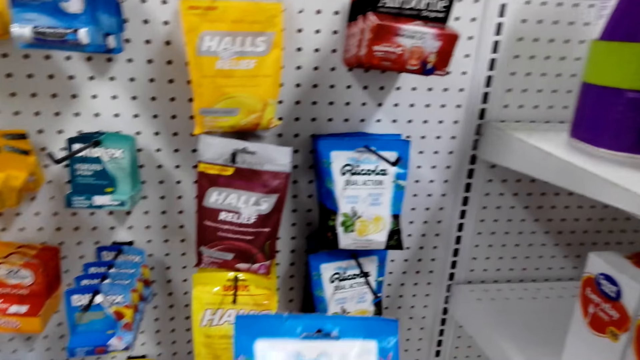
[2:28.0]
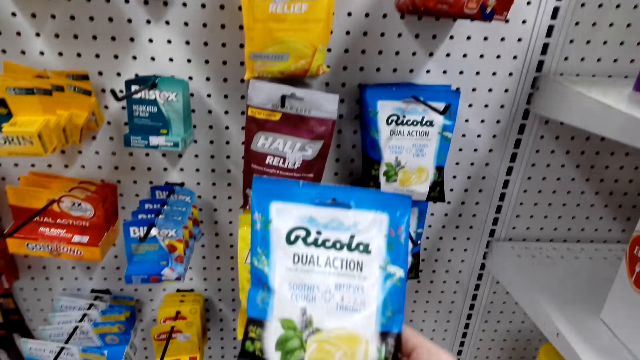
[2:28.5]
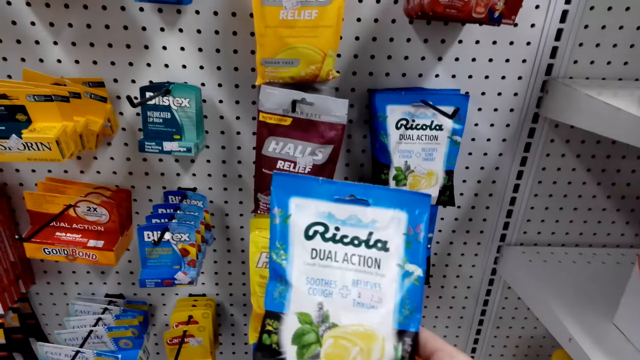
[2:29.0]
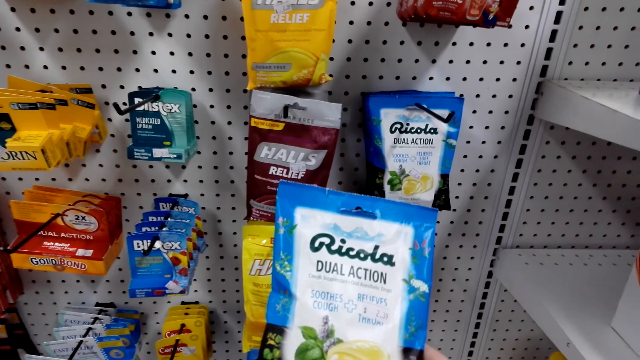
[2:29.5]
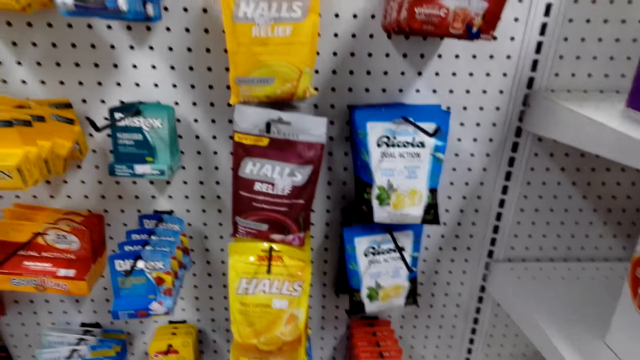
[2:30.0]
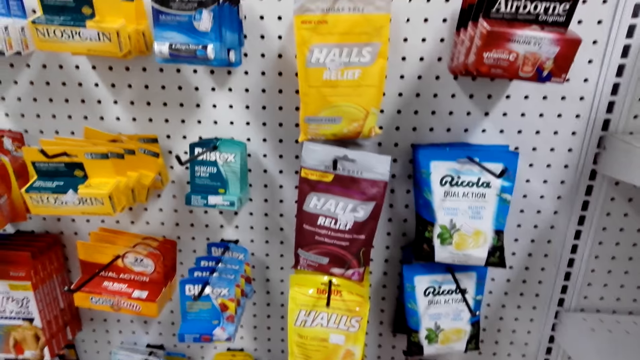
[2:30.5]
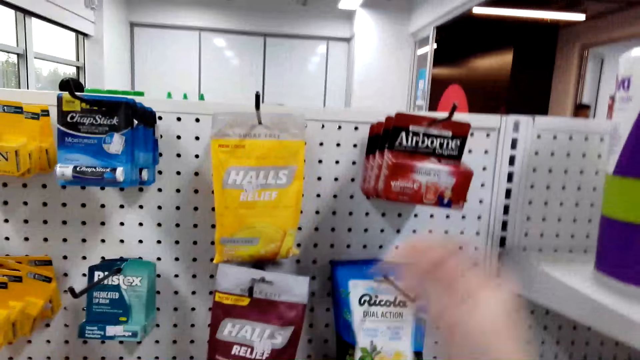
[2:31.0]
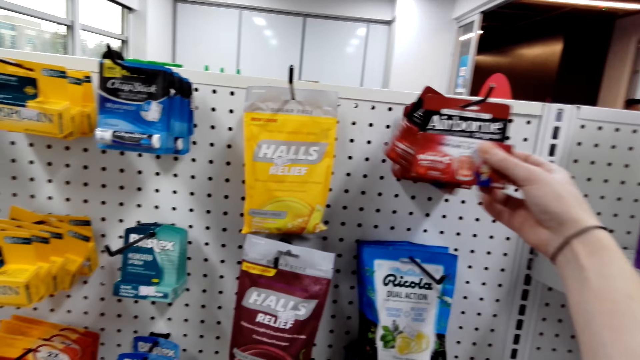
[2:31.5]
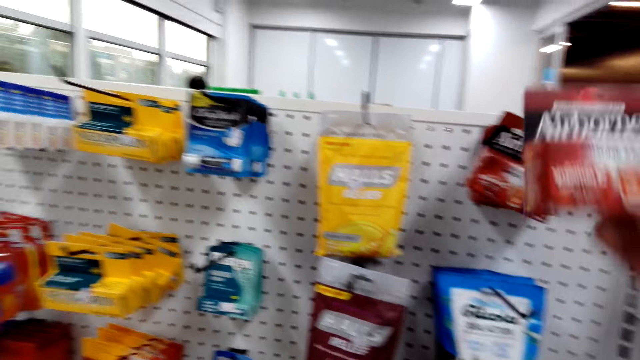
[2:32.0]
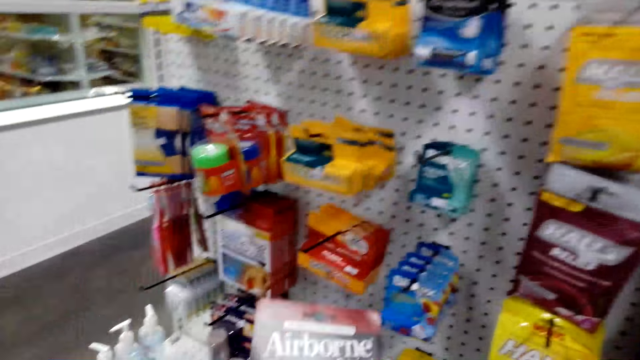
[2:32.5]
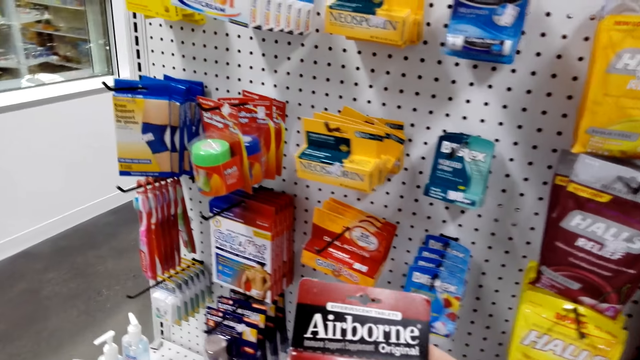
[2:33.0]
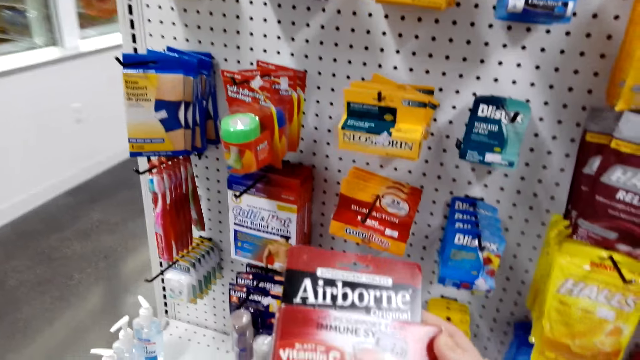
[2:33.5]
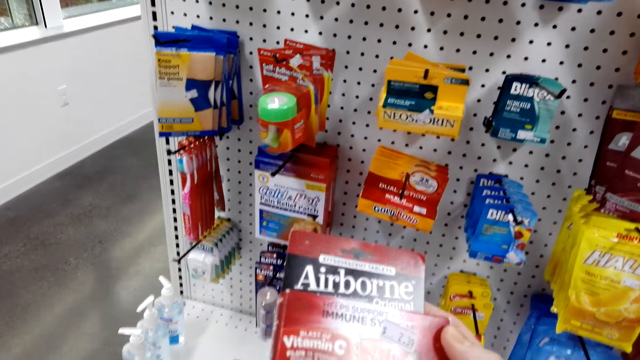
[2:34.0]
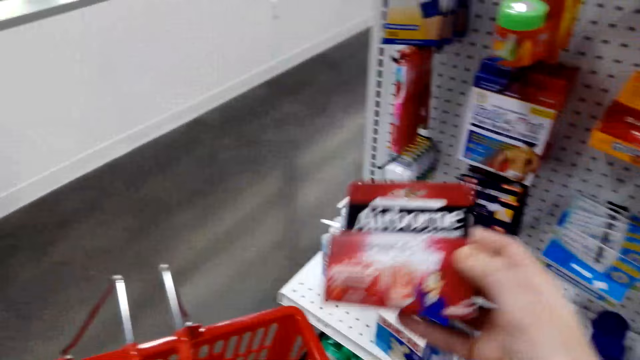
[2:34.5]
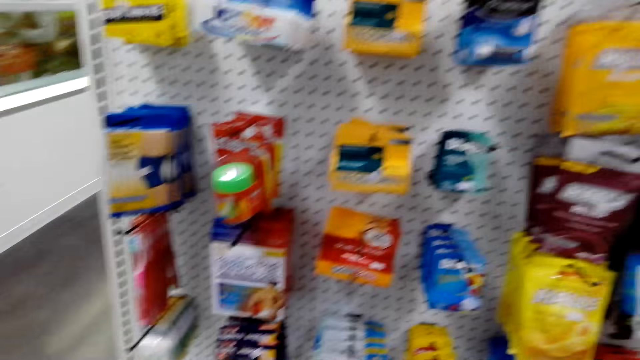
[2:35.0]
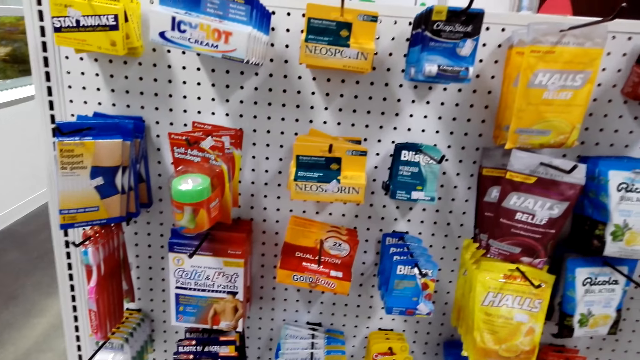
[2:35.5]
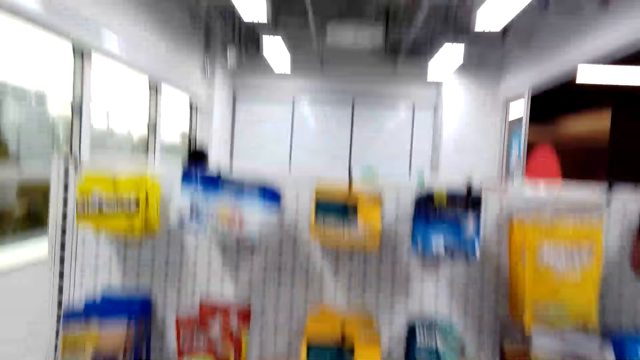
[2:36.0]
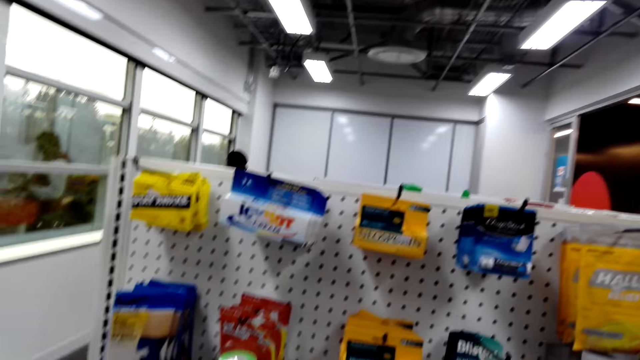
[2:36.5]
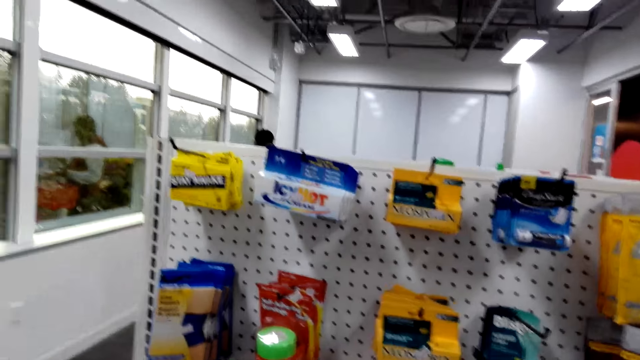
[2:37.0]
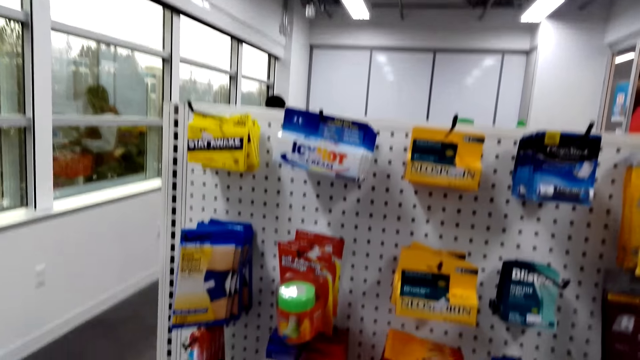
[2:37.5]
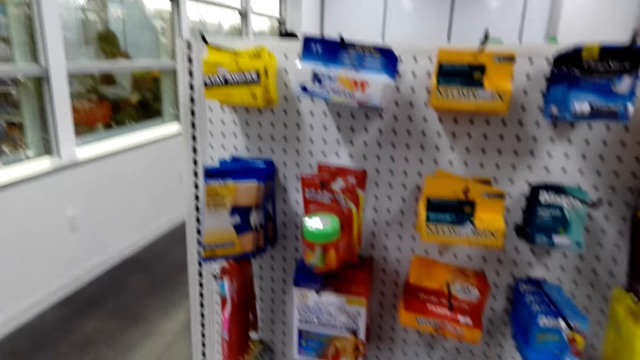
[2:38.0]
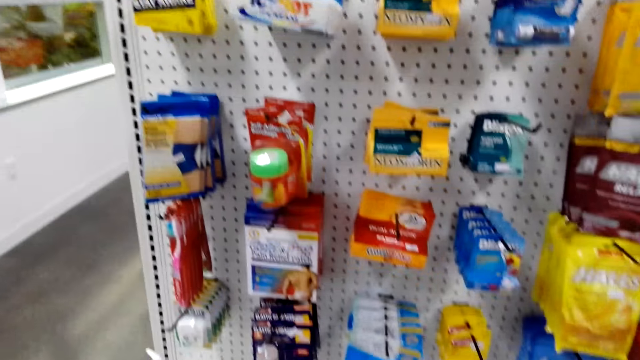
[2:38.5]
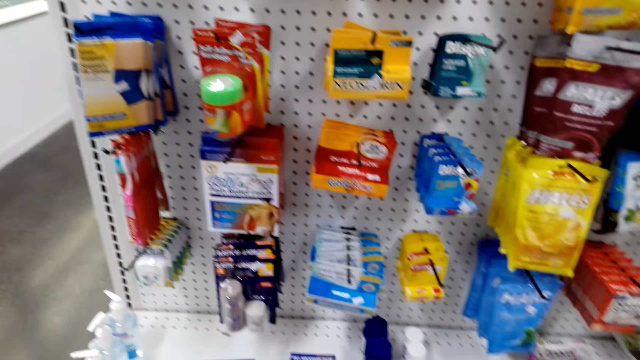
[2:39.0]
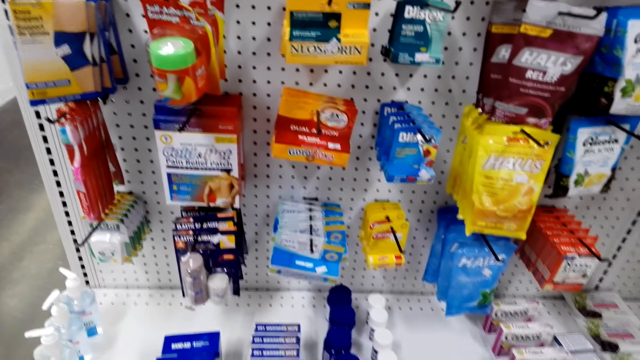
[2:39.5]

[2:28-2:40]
The camera wearer stares at the paper. They pick up a paper package. They stare at the paper. They place the package in the basket.

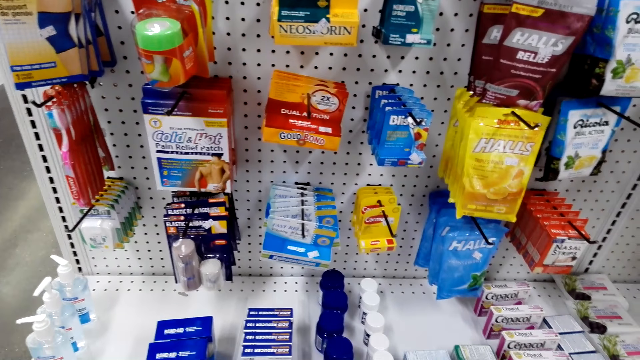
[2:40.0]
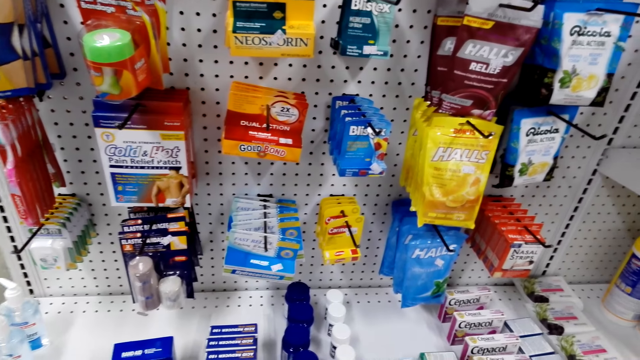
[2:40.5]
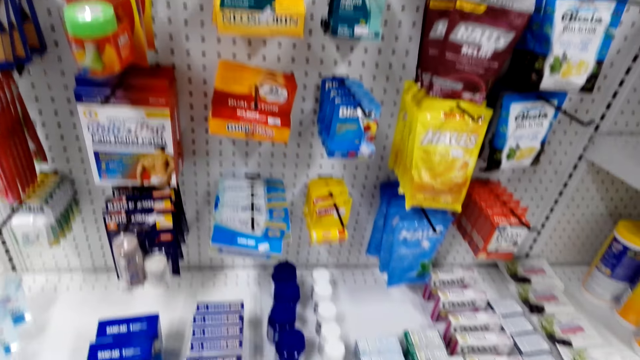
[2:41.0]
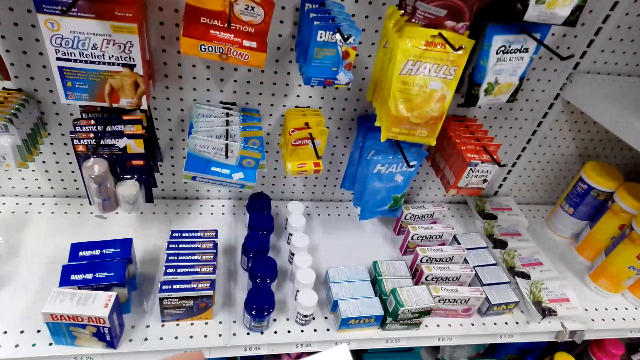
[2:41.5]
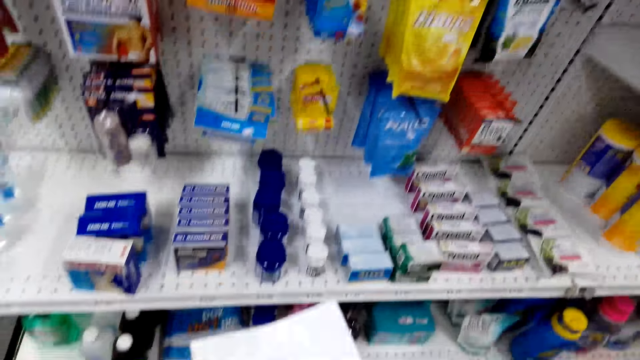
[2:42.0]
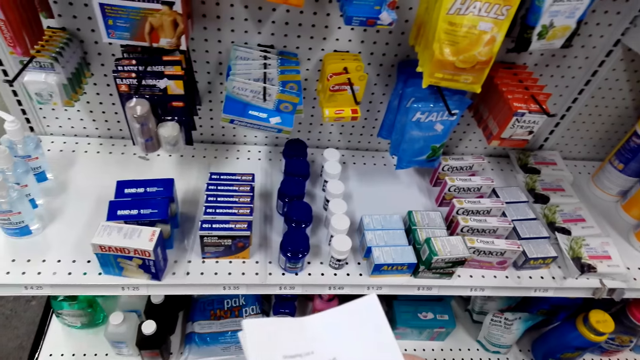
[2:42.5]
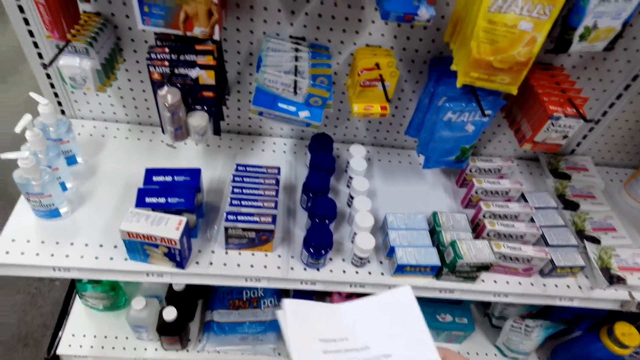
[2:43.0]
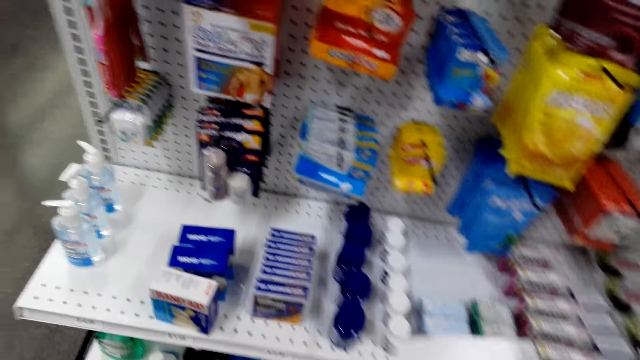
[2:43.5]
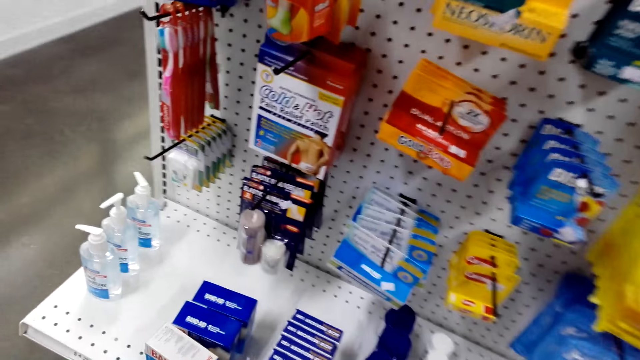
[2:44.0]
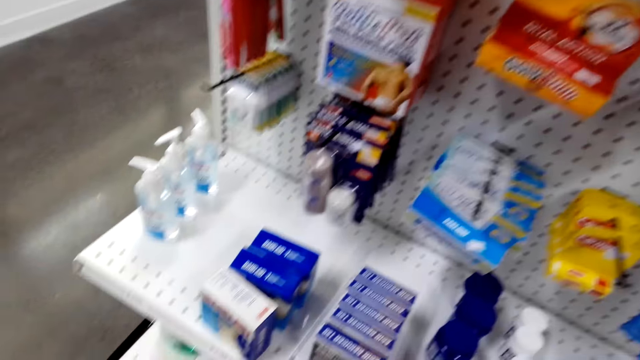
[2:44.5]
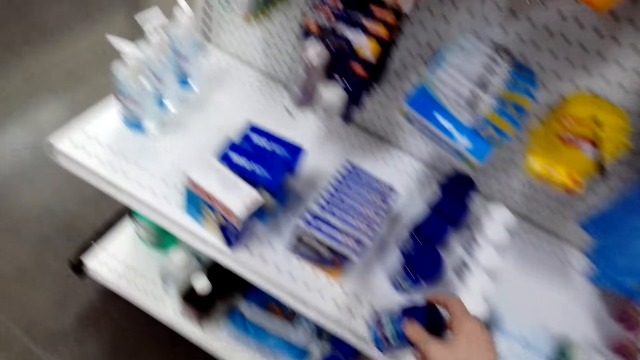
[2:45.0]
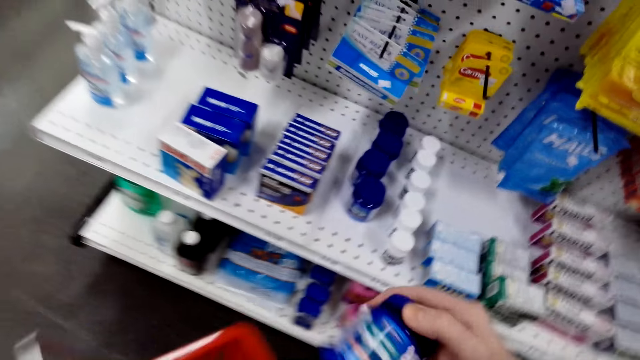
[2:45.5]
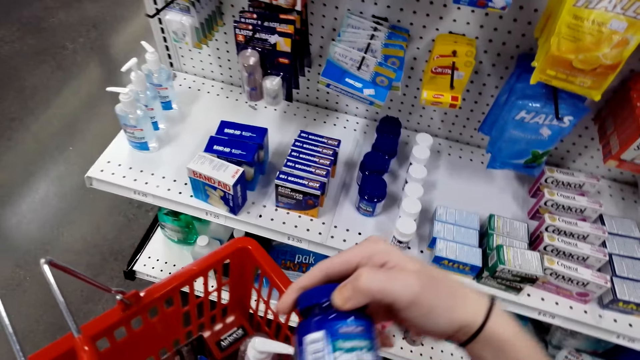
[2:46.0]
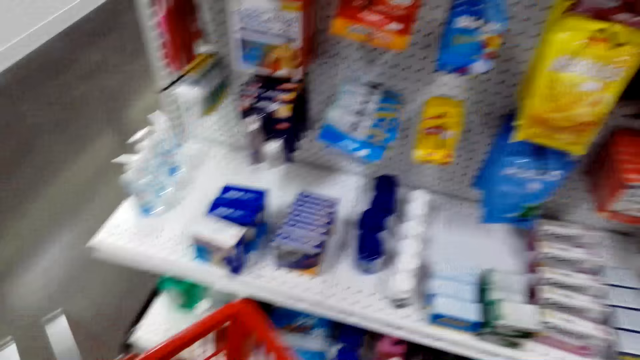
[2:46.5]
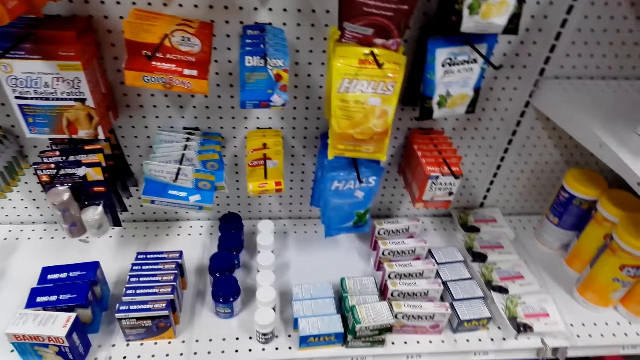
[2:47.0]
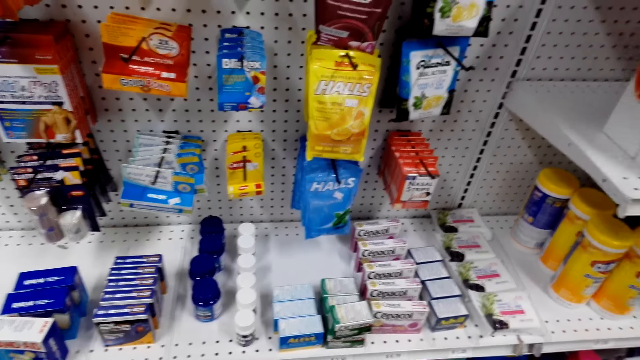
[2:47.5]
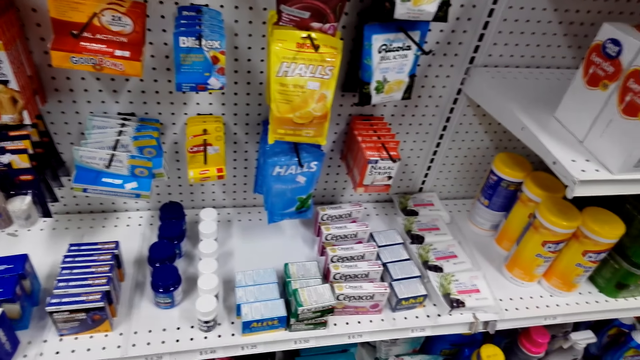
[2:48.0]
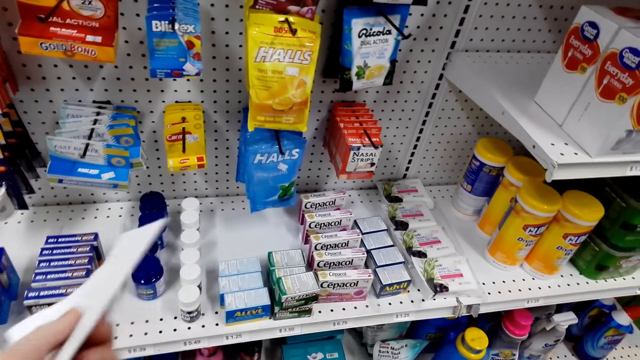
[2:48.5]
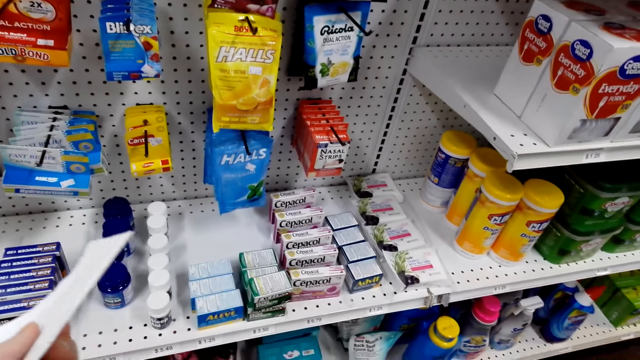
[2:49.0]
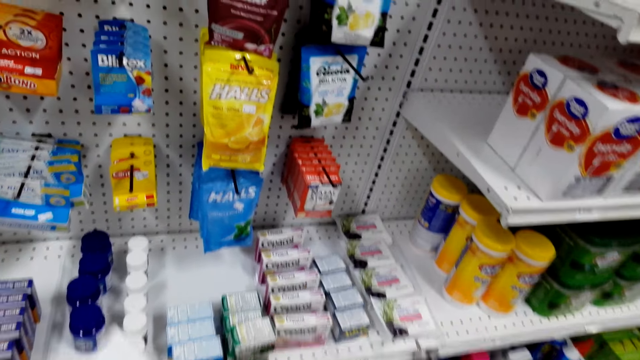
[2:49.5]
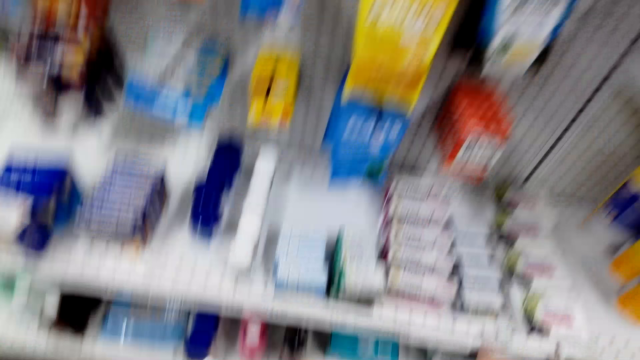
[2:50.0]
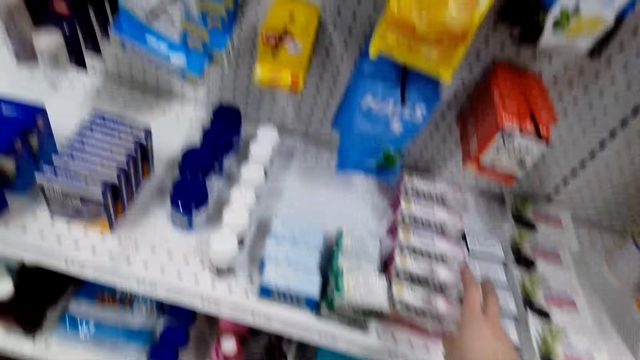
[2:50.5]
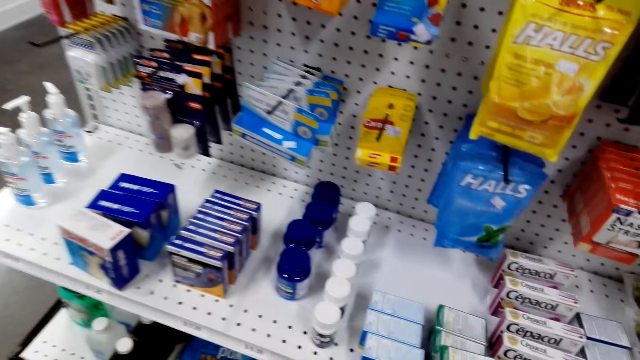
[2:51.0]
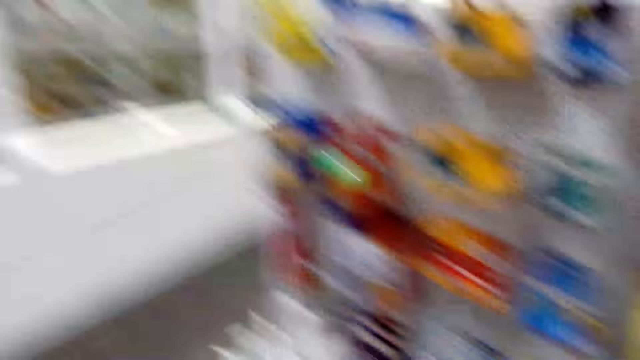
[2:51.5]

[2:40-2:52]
The camera wearer holds a paper. They look at the shopping list. They pick up a bottle. They pick up a box.
